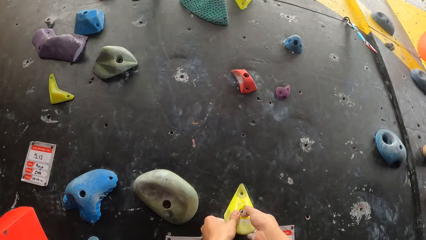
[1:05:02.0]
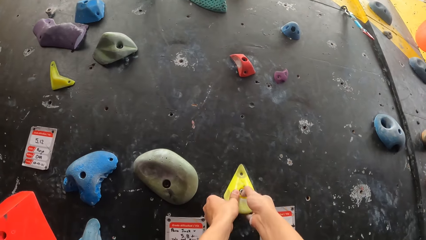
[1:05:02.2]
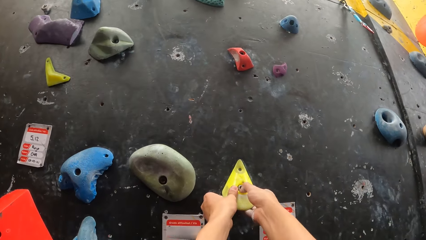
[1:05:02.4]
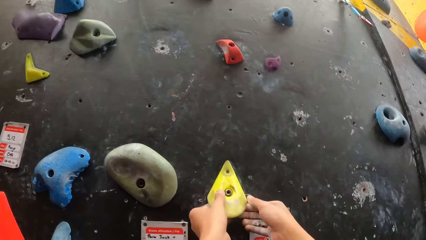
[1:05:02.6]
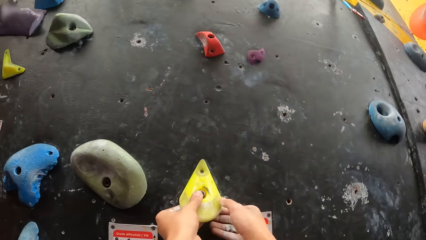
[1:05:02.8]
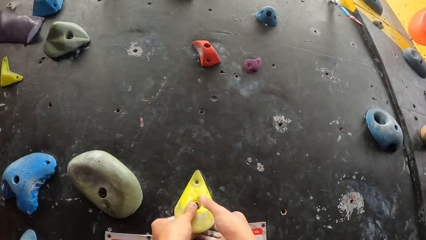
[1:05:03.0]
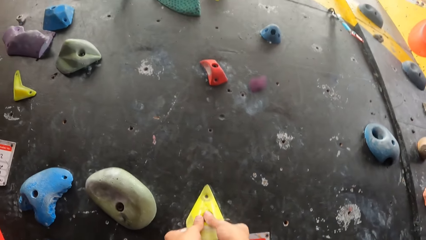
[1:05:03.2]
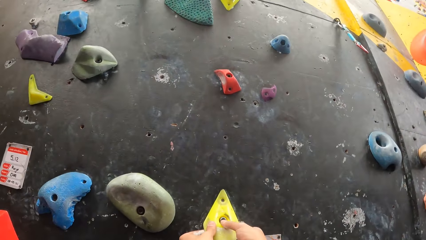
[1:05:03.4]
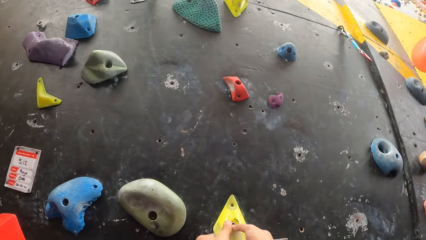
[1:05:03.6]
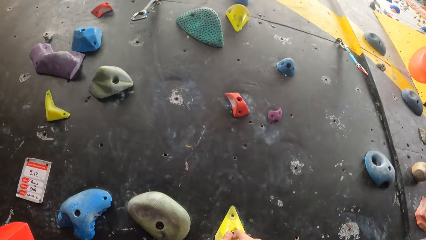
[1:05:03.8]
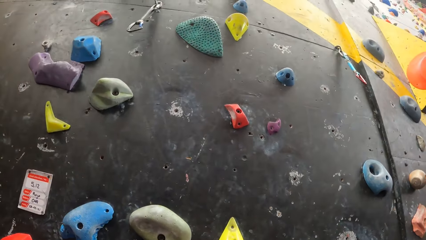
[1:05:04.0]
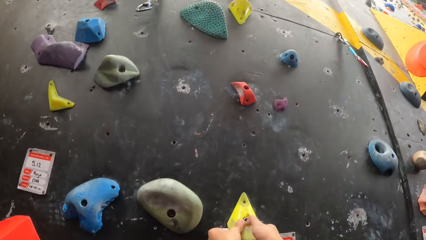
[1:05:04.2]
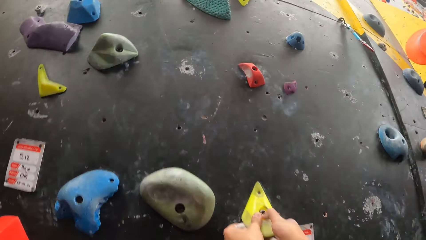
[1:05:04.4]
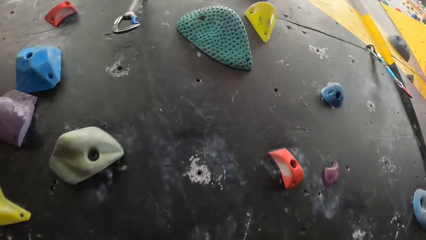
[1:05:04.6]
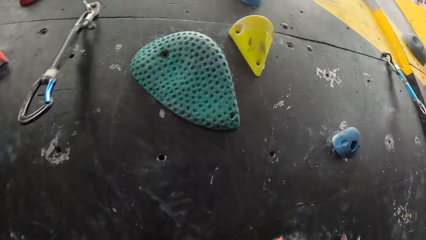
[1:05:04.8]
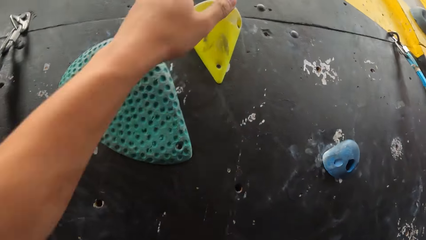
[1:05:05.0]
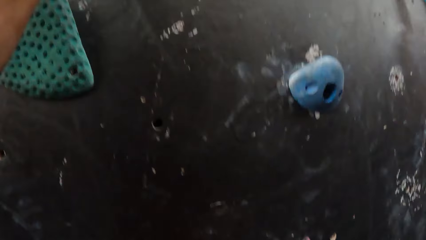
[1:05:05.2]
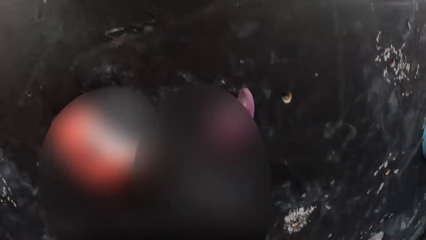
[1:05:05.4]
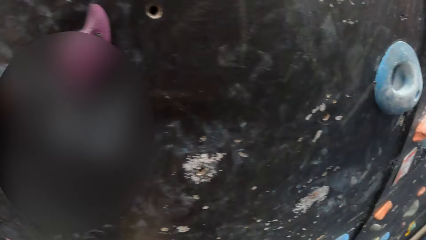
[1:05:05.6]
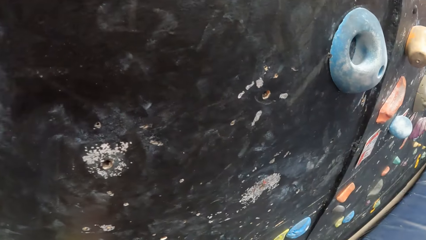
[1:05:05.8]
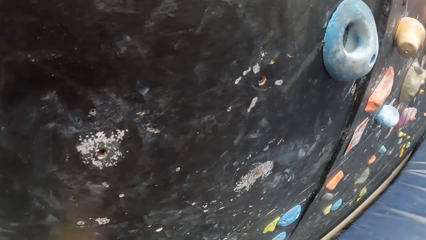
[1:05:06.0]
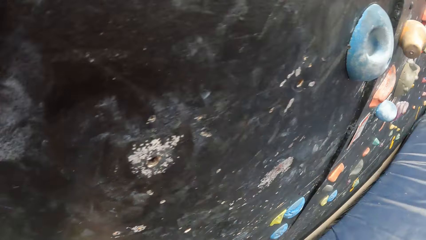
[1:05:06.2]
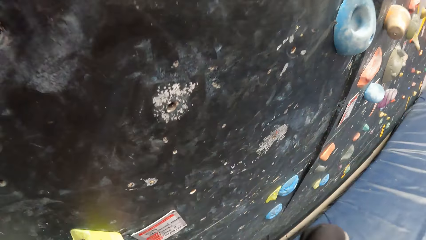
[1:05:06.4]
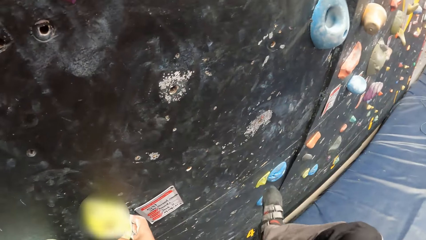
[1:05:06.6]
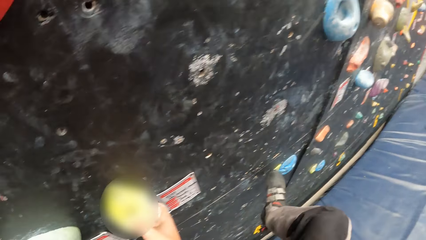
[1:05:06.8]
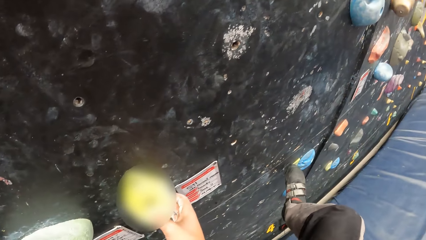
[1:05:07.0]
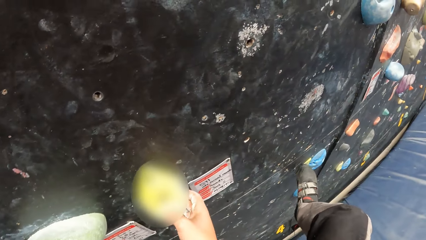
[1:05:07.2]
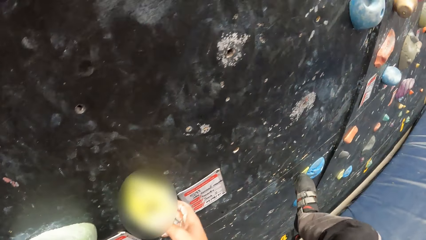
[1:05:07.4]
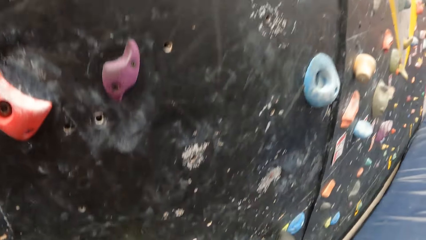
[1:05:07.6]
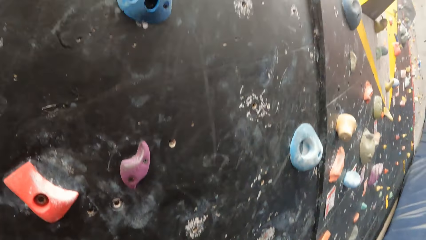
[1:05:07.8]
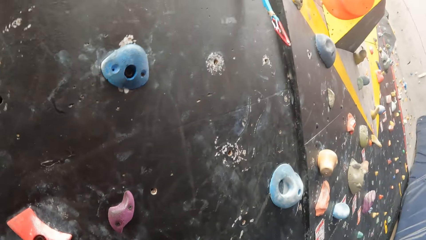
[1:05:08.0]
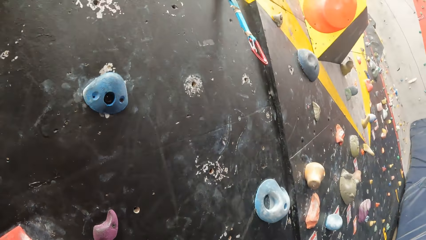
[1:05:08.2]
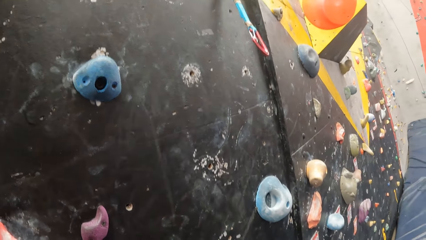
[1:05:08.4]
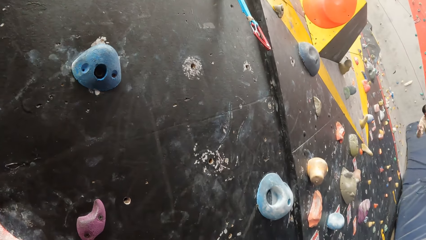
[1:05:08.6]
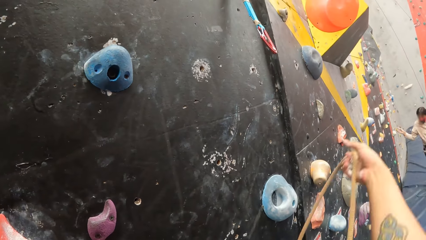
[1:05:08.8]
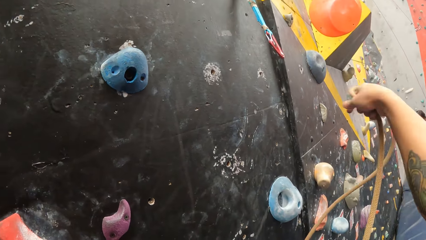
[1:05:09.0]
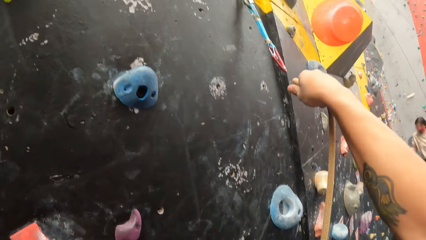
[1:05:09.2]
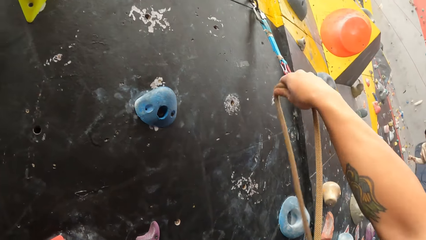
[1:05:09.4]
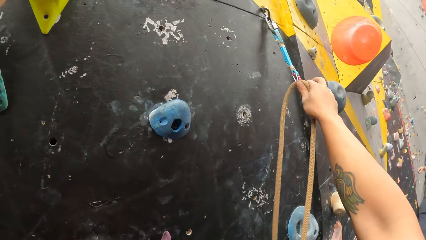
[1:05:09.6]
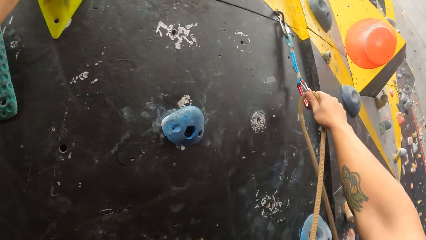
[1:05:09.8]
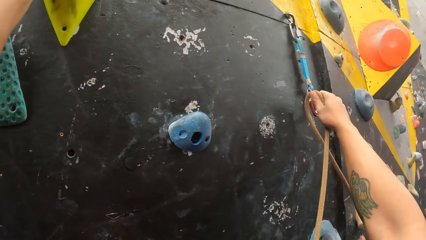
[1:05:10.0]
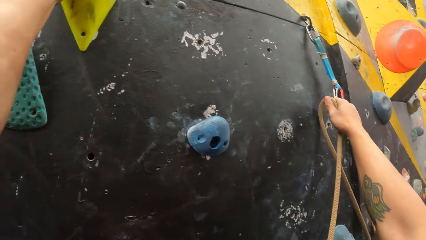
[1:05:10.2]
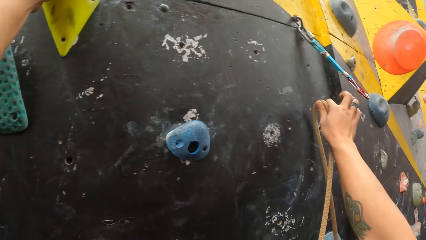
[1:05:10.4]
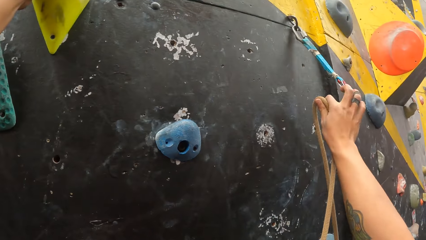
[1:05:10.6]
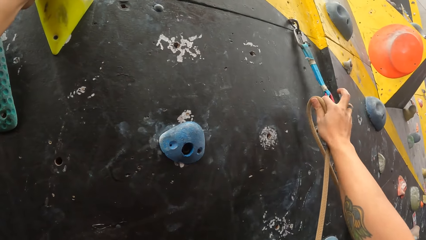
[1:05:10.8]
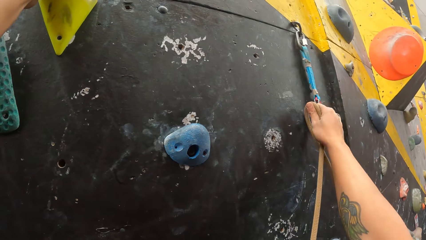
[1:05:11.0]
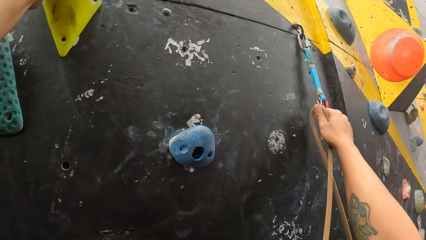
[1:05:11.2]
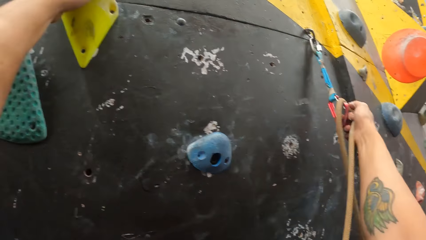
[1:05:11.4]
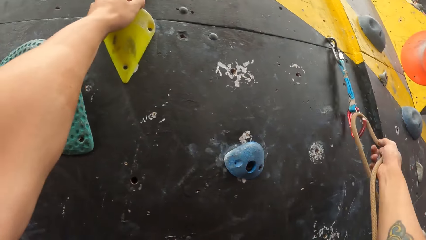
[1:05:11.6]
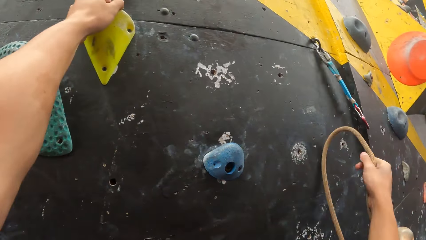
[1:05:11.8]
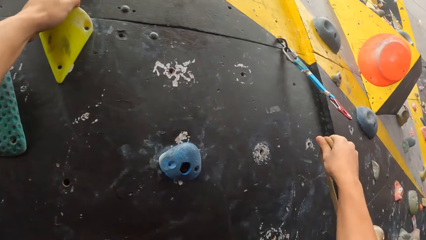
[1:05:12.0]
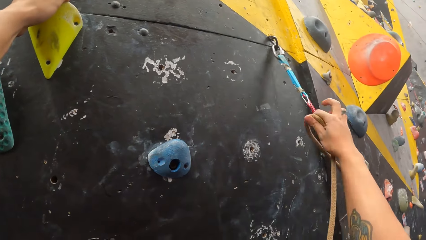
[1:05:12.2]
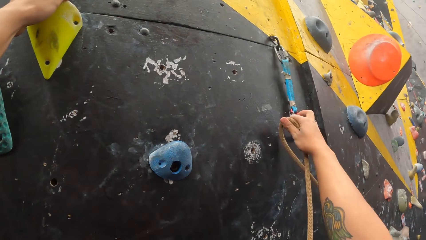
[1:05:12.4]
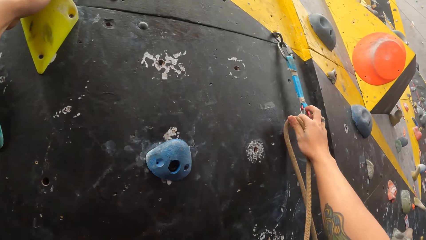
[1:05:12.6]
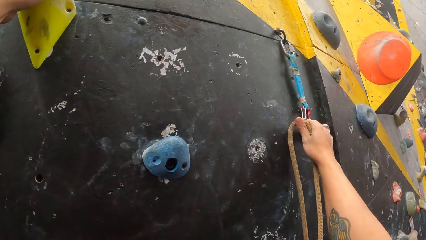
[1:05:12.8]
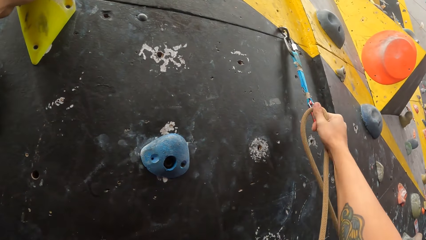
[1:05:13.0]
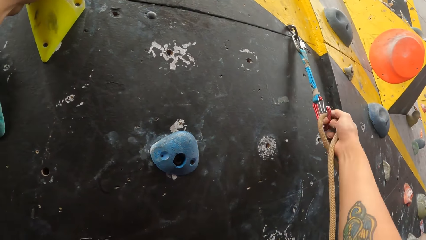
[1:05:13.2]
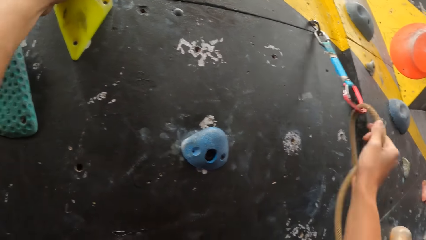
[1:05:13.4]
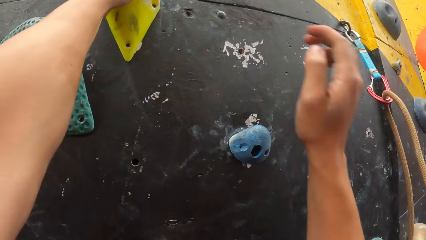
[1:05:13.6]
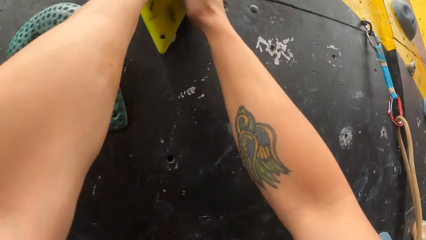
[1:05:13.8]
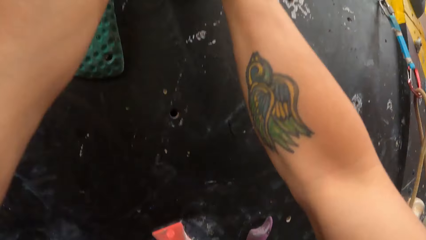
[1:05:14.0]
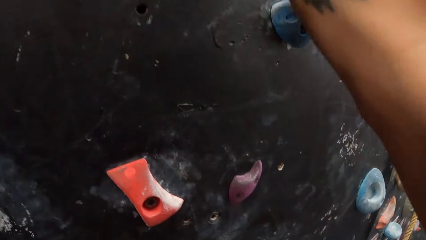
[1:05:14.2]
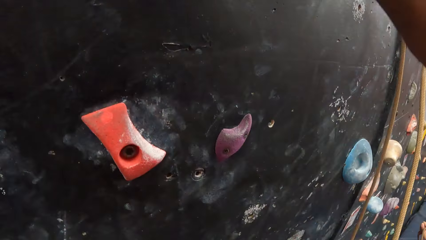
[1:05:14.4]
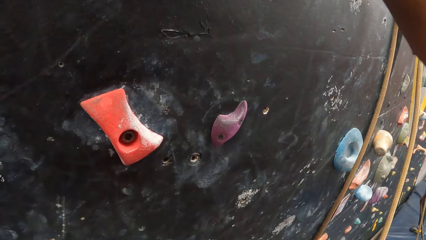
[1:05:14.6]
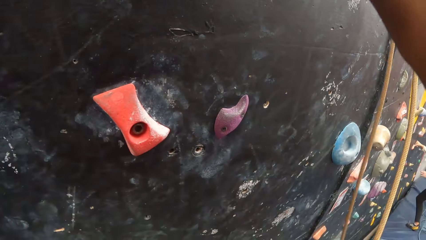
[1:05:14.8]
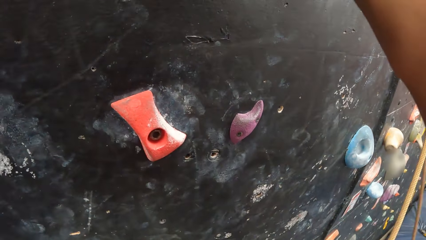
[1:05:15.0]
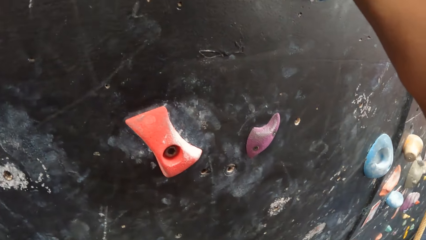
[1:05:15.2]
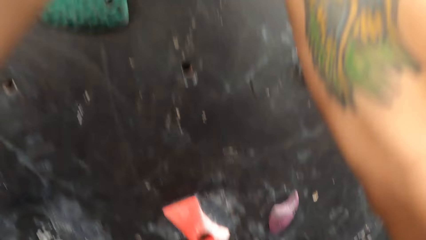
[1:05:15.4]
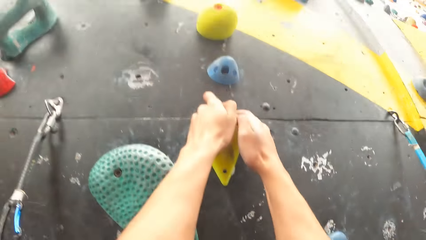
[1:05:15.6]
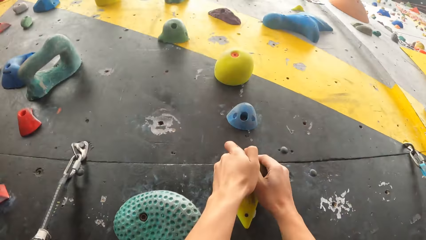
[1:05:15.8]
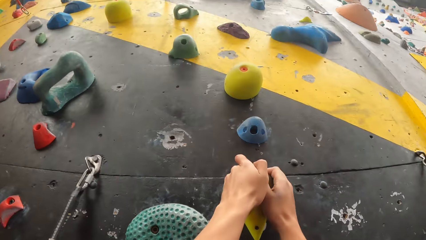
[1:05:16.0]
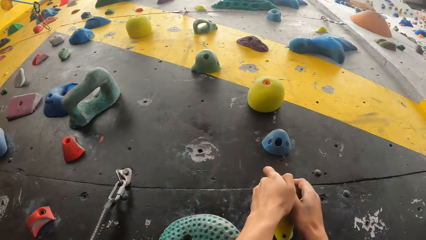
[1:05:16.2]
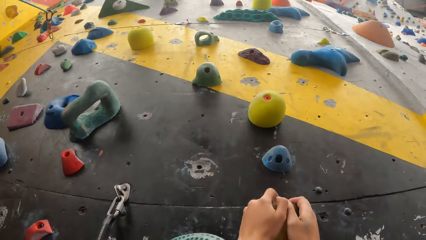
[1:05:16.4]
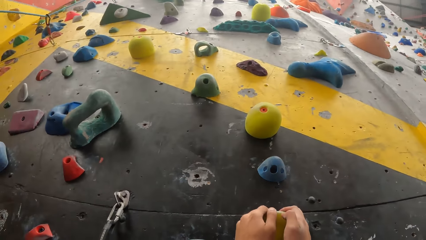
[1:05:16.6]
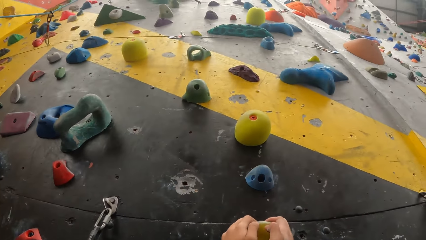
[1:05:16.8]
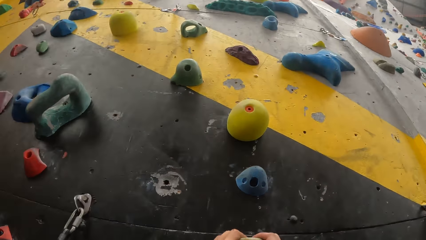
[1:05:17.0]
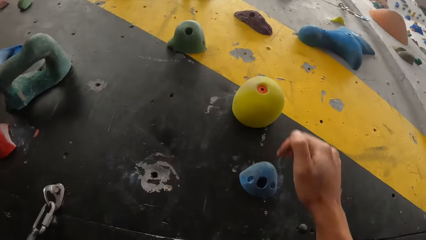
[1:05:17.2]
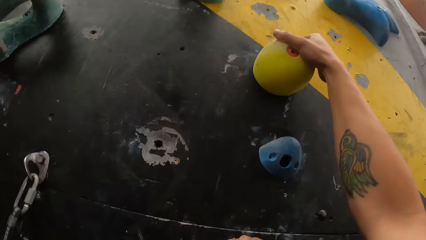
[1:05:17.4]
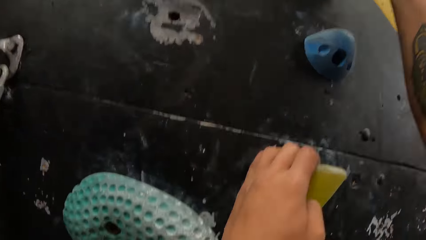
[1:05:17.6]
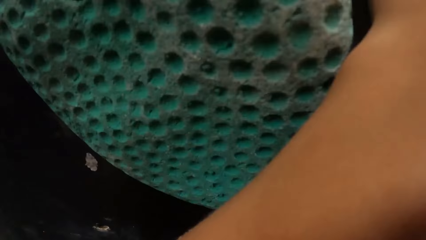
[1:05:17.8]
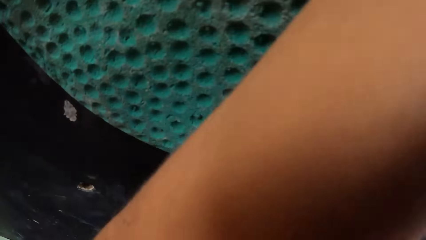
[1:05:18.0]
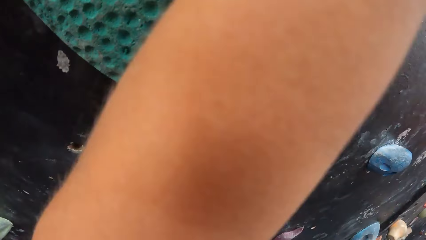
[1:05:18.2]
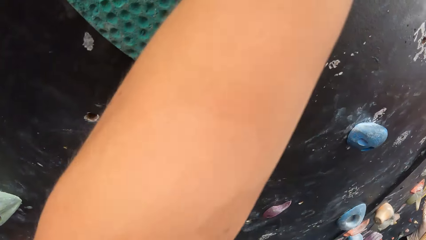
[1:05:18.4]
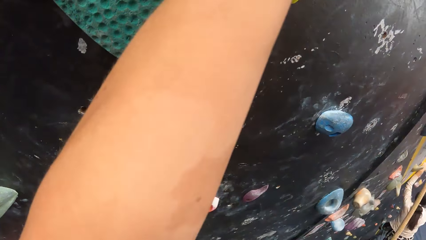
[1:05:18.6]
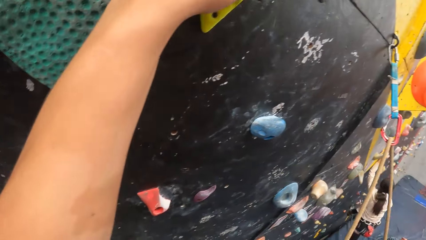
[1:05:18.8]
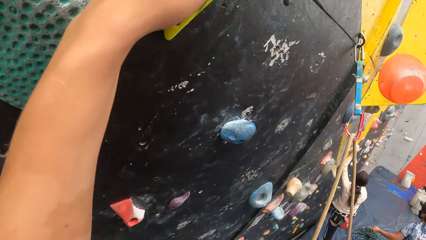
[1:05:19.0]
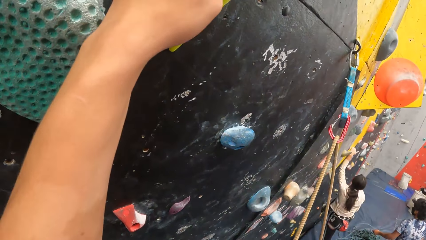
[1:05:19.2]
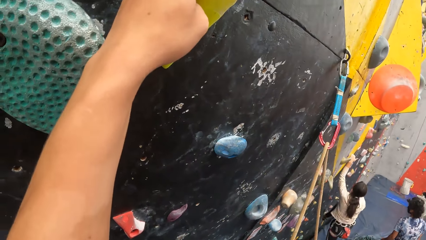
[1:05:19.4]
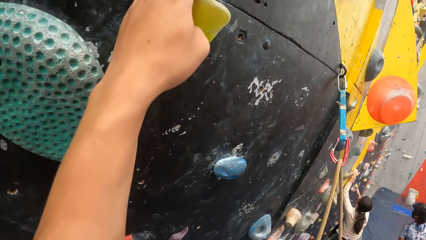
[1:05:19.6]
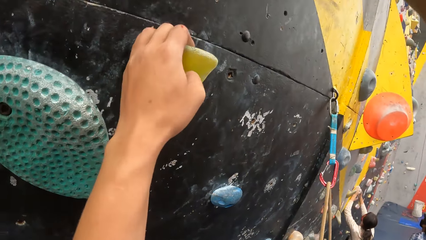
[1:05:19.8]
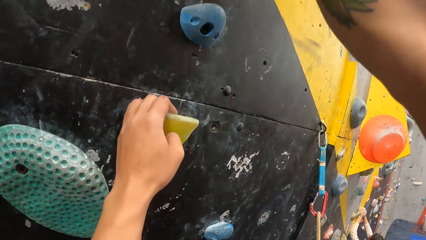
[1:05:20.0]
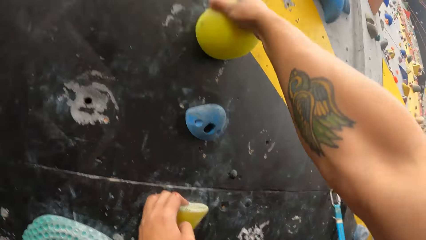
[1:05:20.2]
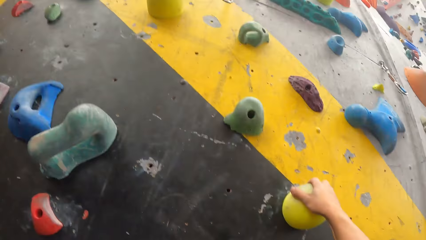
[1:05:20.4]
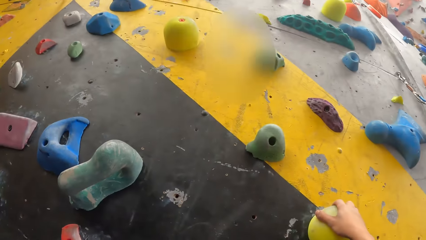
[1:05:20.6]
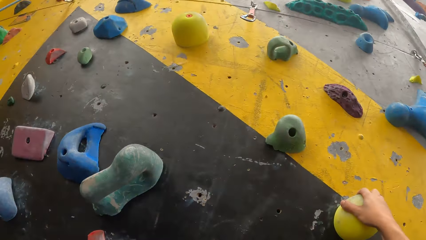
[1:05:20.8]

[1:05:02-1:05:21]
The camera wearer climbs on the climbing wall. They hang the climbing rope on a hook on the climbing wall. They climb on the climbing wall again.
